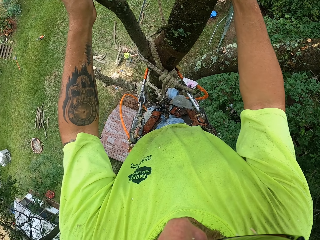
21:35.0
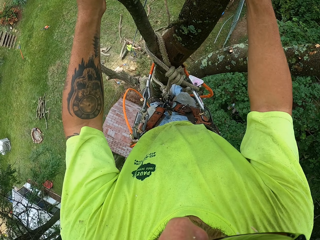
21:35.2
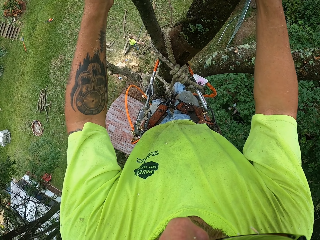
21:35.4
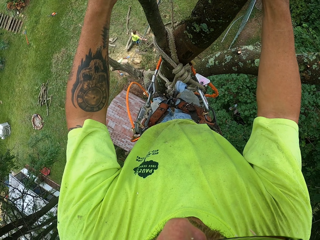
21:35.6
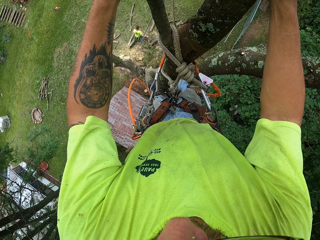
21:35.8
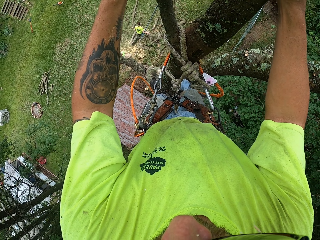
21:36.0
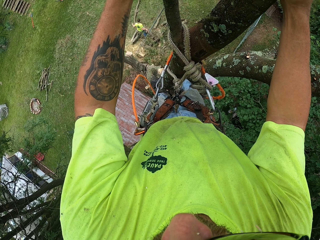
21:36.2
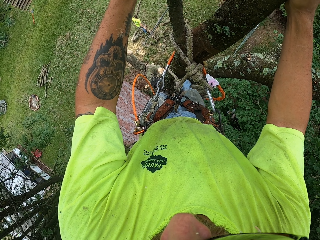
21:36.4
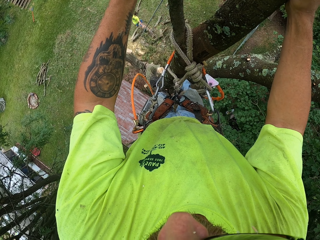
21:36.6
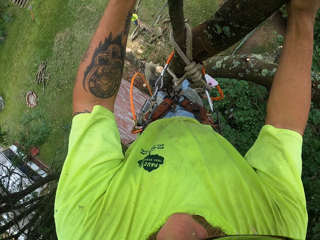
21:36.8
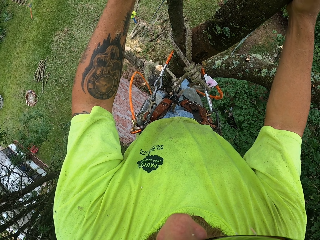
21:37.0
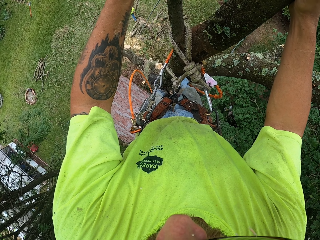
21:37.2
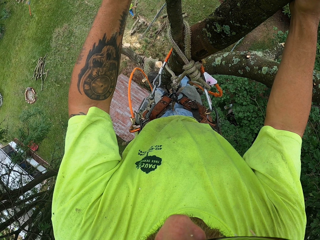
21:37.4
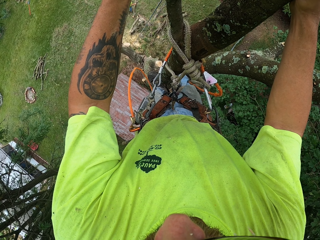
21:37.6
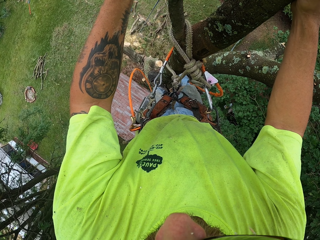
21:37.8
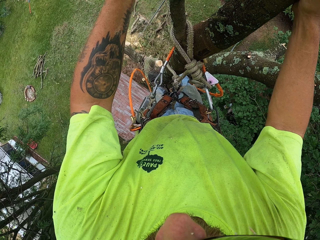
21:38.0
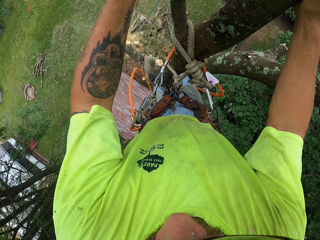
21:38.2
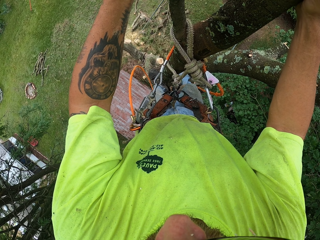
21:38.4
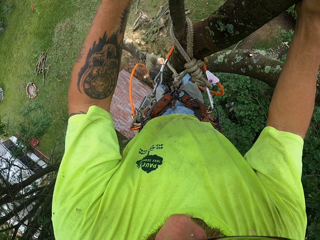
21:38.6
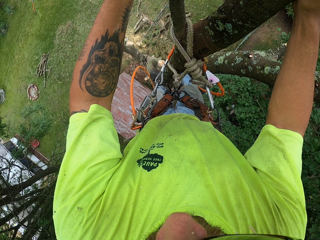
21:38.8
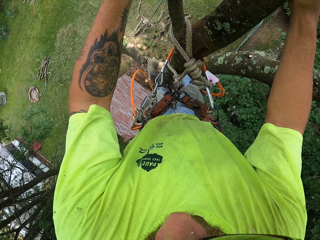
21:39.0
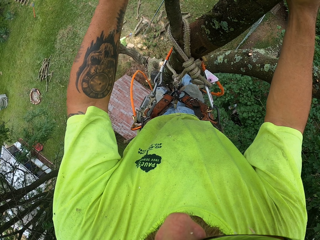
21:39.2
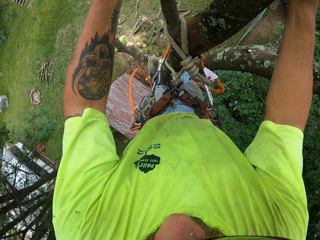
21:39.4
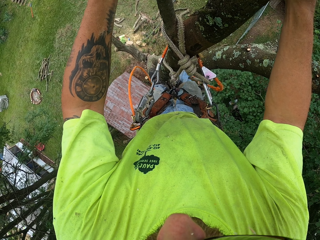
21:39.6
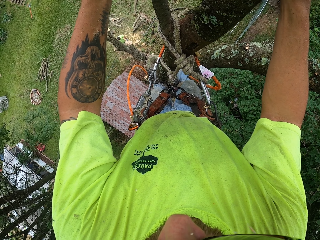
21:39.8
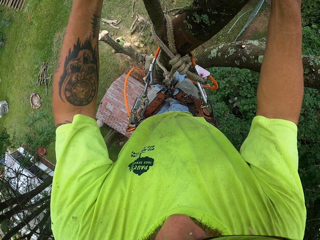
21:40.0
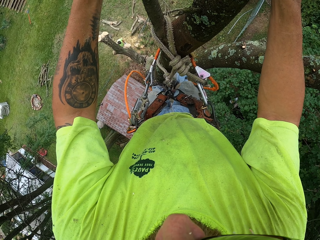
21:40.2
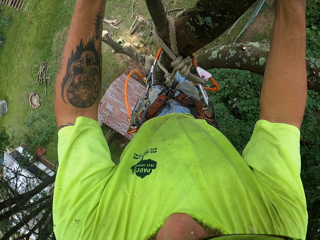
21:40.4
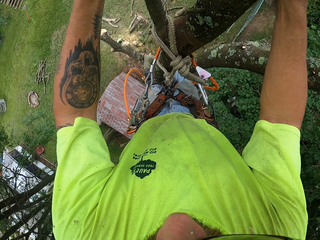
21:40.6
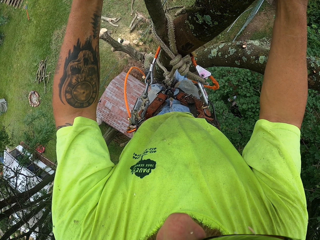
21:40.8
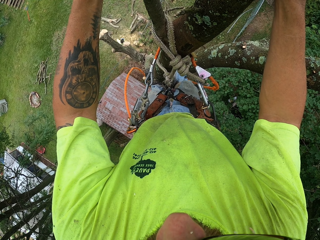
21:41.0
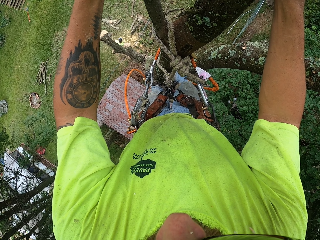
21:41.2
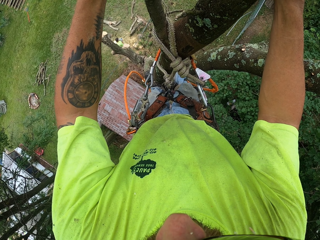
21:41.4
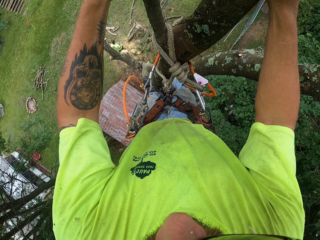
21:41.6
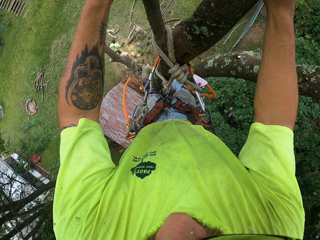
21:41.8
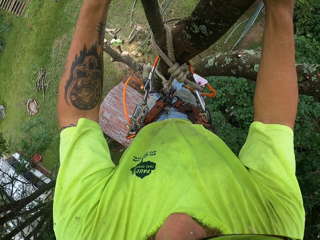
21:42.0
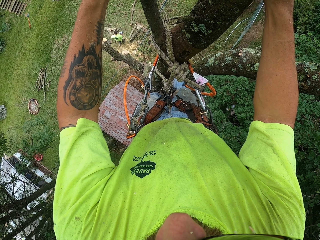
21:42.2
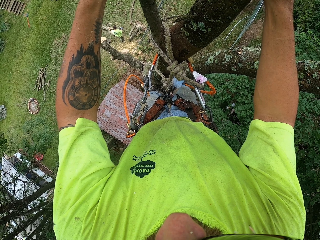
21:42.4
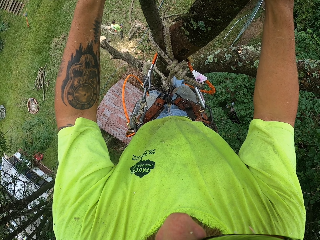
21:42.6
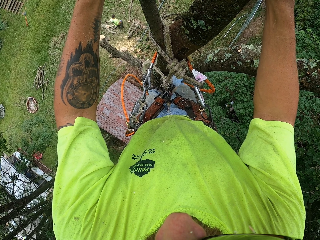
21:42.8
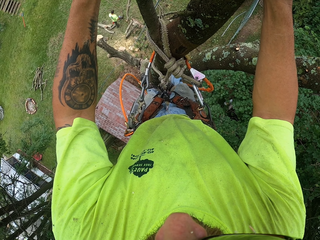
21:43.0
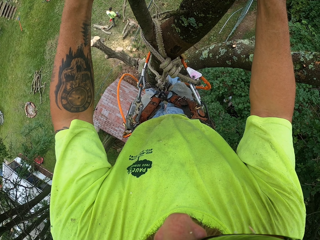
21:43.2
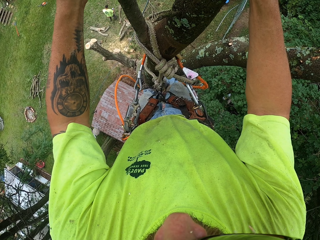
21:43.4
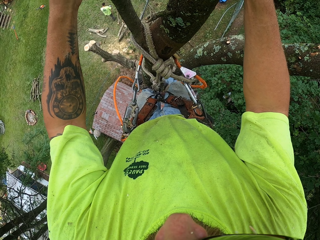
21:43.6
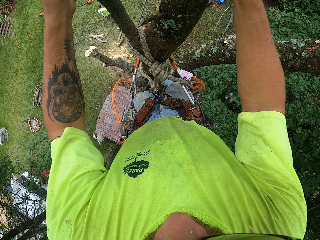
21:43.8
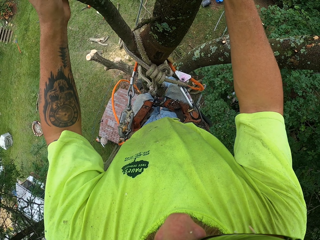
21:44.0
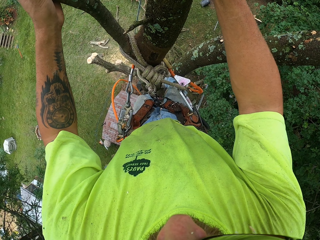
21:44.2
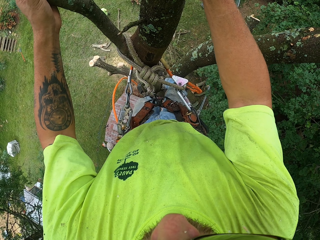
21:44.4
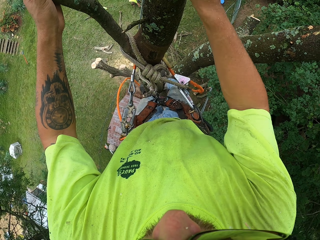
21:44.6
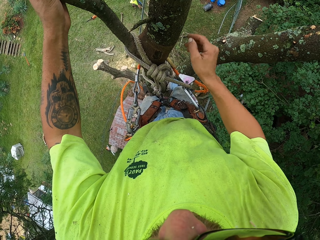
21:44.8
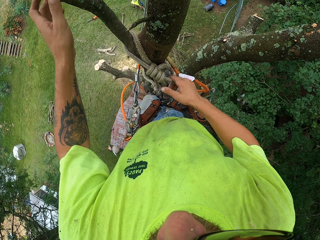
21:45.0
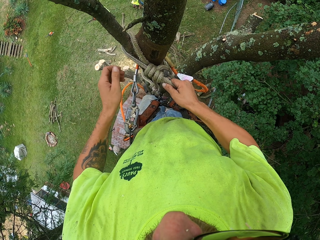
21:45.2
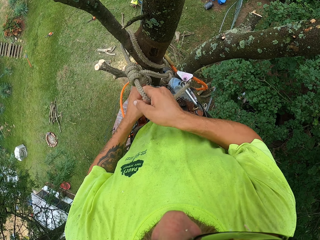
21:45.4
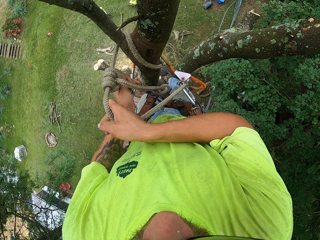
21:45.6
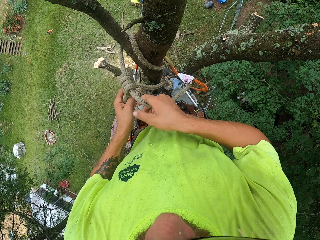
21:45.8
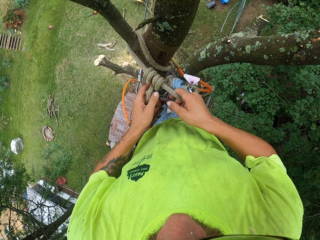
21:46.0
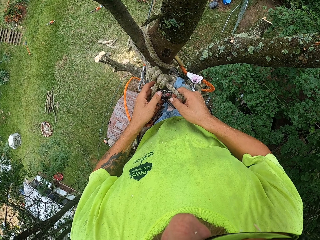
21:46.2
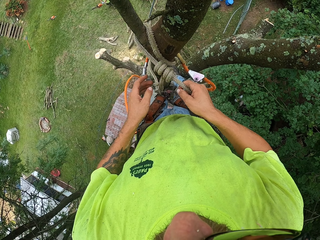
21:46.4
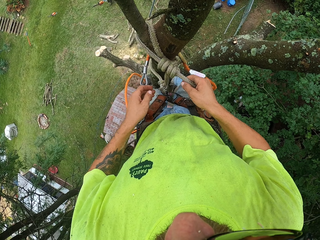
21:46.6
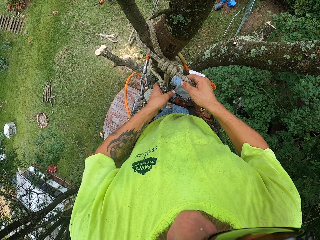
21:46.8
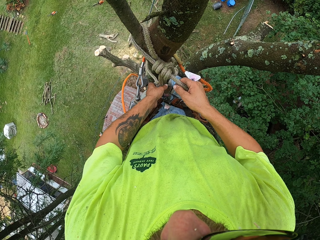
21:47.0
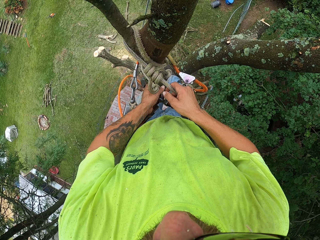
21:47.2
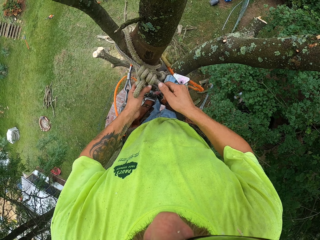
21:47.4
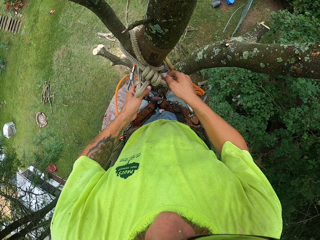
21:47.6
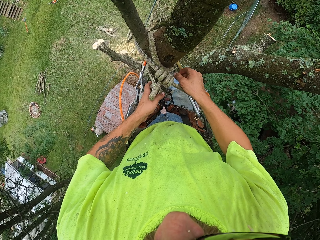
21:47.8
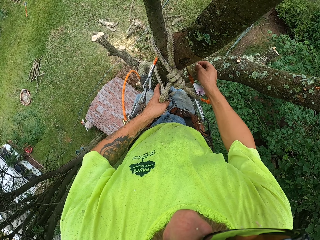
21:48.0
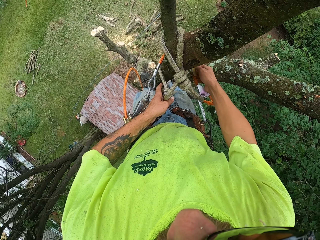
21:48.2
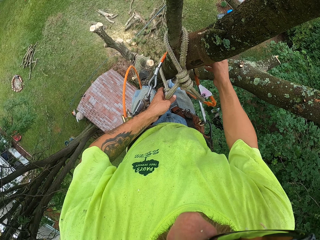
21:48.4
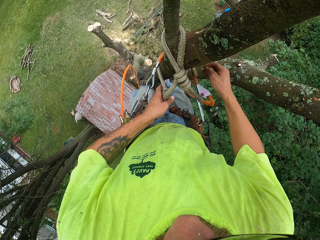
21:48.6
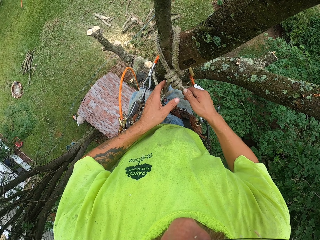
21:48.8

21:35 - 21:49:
The camera wearer touches the tied rope hooked to the harness belt with both hands. He untangles the rope with both hands.

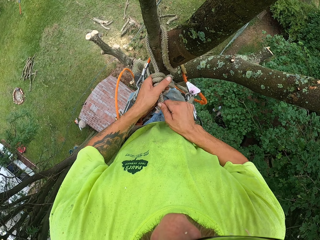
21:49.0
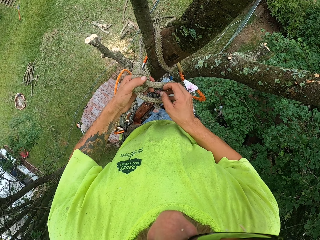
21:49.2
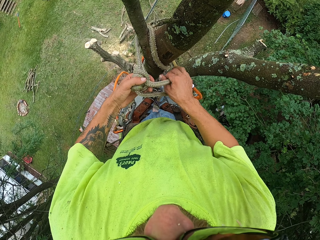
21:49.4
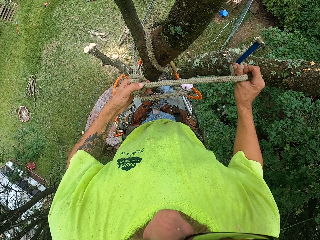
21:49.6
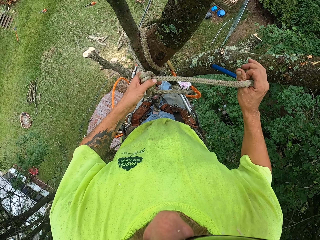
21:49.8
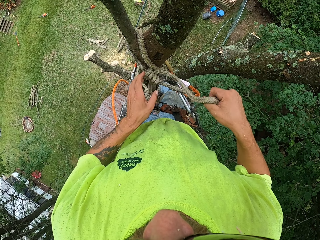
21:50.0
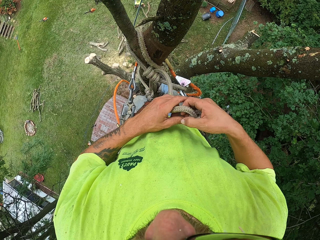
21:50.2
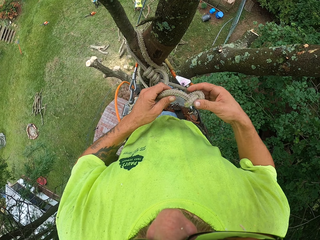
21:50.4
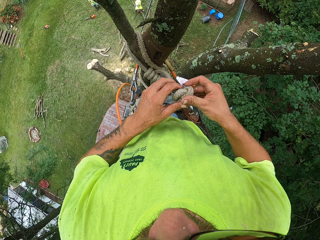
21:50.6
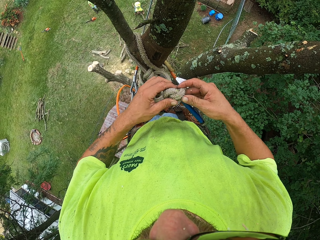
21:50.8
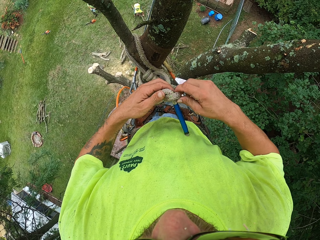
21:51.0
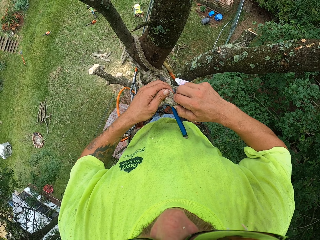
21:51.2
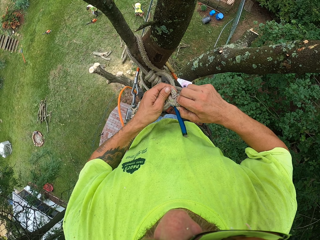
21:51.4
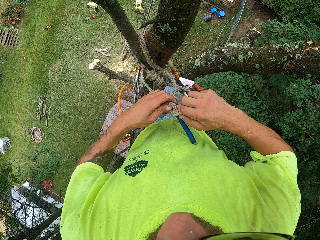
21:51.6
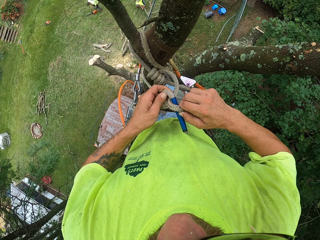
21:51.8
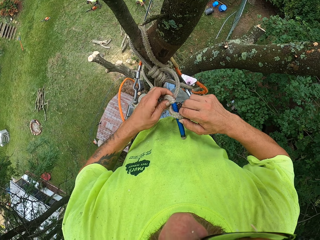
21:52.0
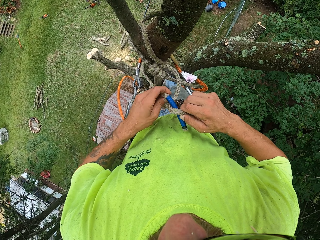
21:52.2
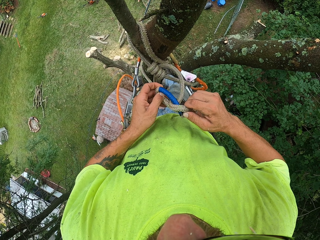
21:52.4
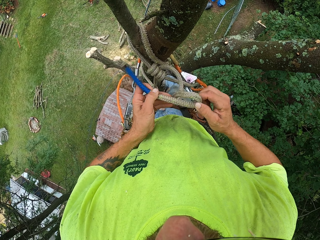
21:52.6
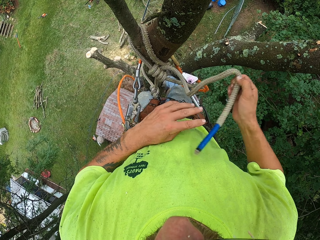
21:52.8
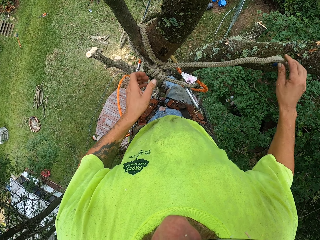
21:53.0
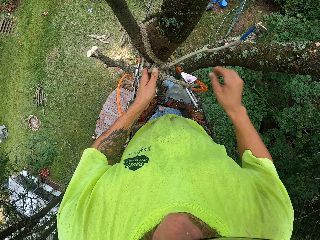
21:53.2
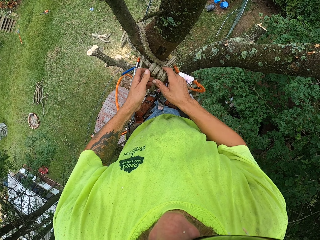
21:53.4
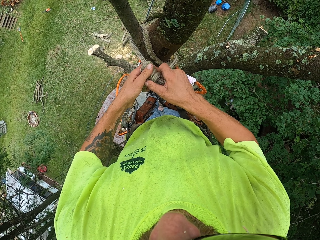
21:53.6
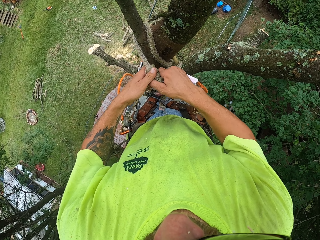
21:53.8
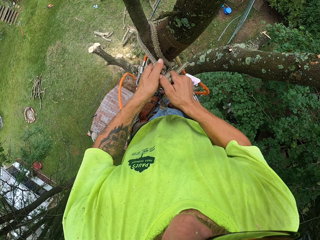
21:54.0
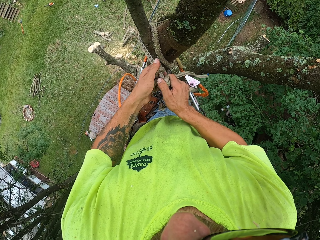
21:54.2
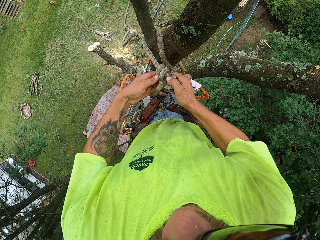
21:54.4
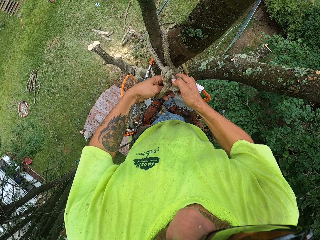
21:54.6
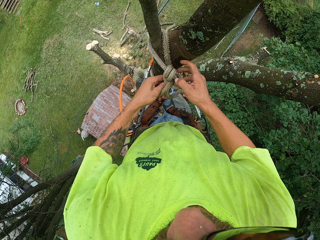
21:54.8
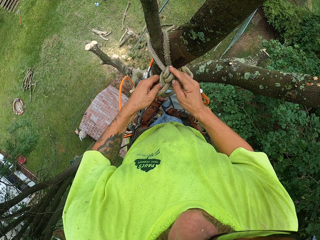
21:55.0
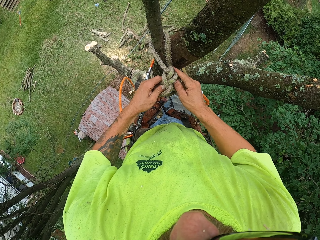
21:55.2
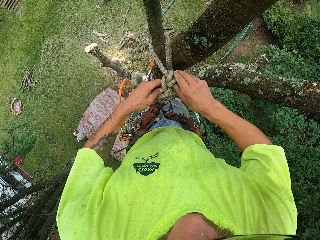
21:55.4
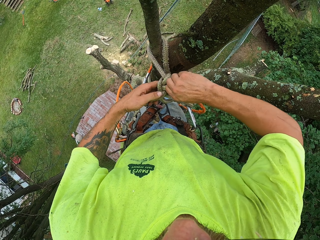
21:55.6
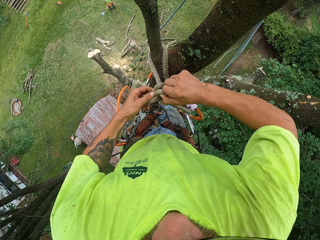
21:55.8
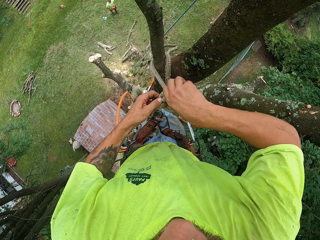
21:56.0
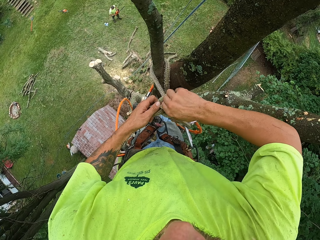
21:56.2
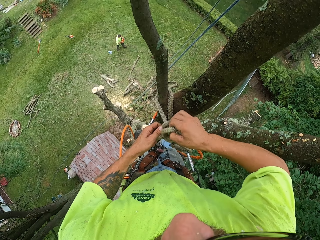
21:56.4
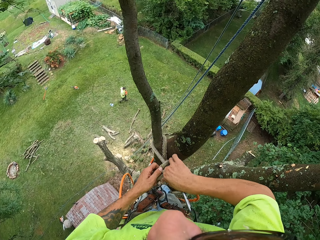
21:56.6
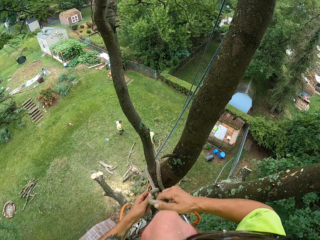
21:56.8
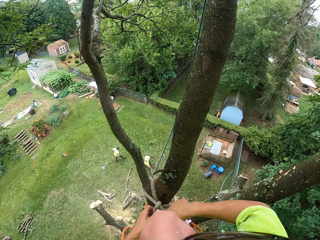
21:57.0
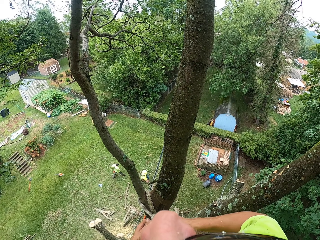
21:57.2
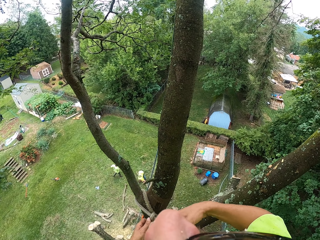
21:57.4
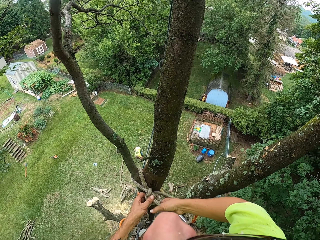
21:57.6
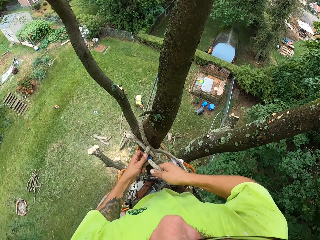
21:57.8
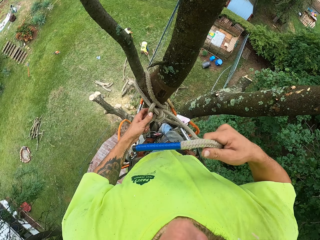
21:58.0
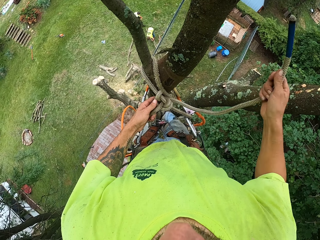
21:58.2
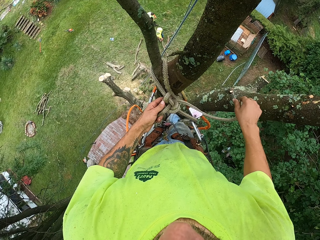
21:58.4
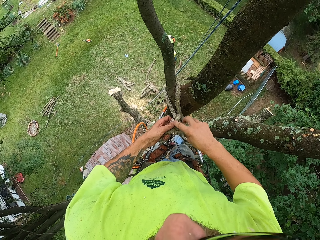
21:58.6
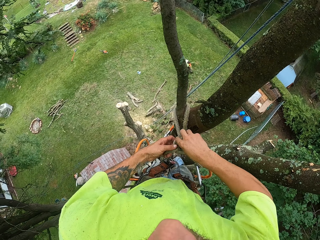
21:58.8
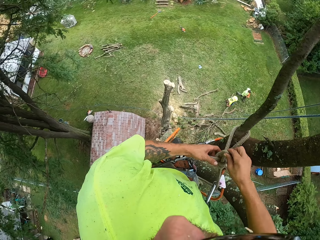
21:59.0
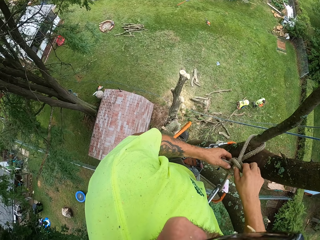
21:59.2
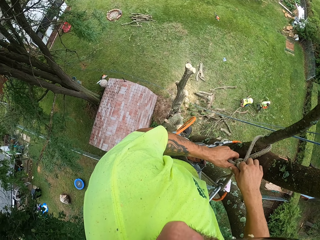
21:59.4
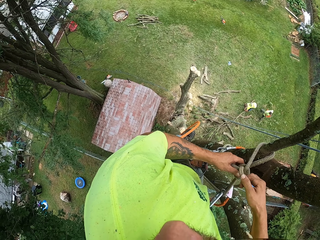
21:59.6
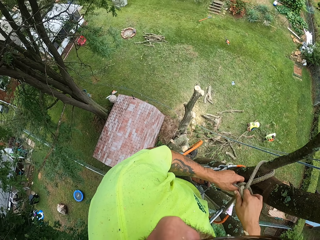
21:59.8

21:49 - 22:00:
The camera wearer unties the tied rope hooked to the harness belt with both hands.
